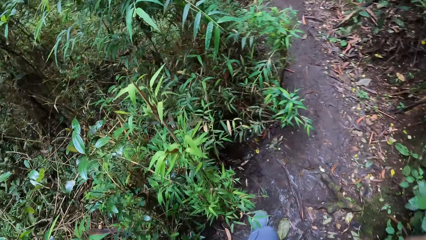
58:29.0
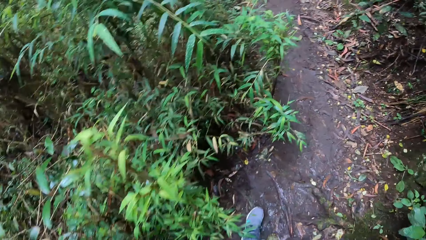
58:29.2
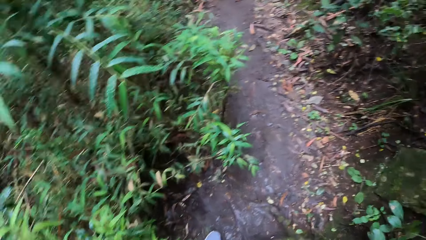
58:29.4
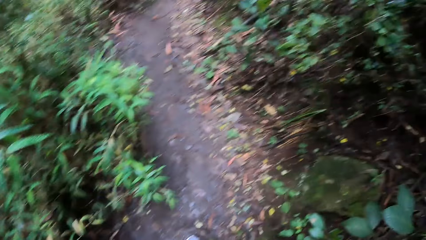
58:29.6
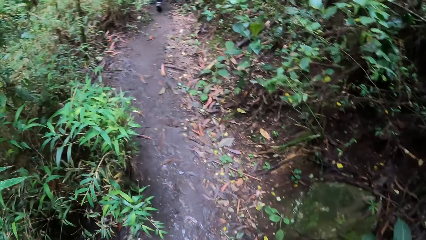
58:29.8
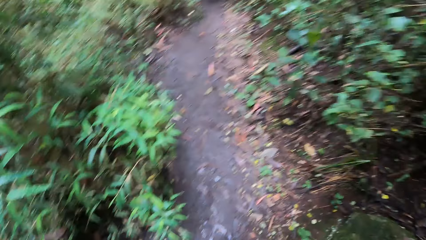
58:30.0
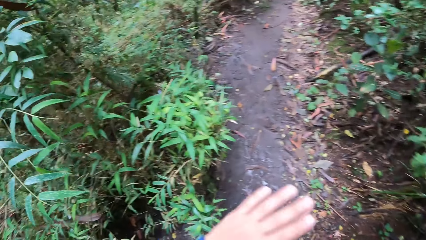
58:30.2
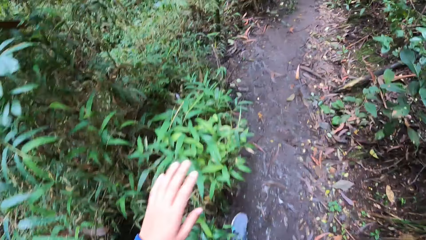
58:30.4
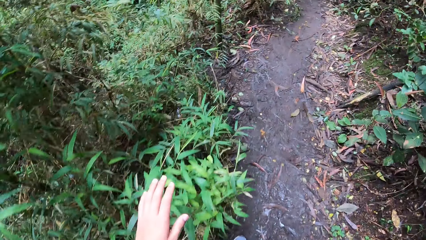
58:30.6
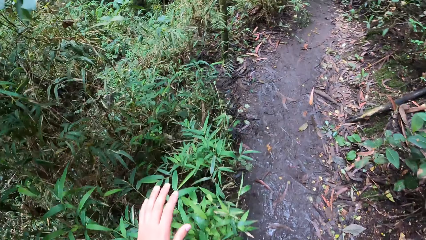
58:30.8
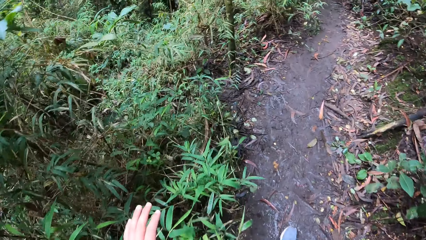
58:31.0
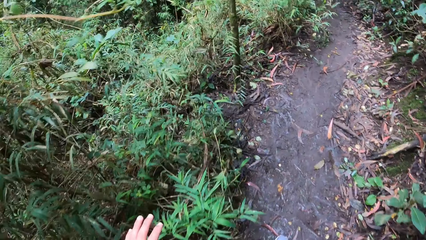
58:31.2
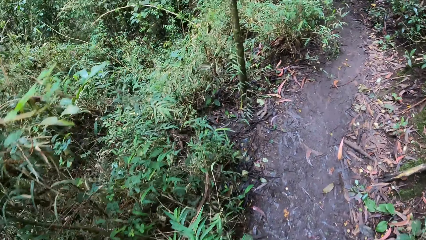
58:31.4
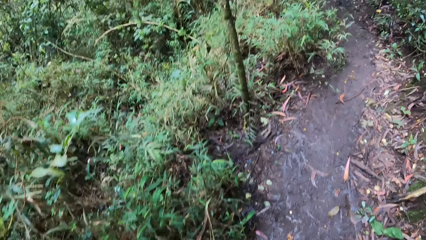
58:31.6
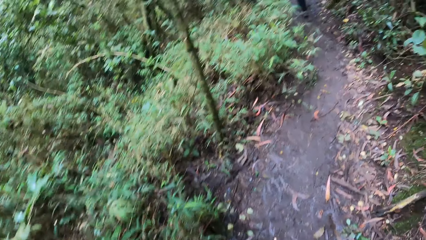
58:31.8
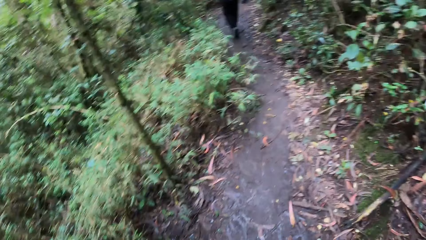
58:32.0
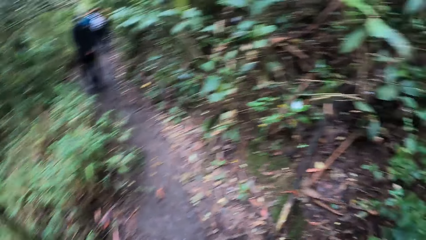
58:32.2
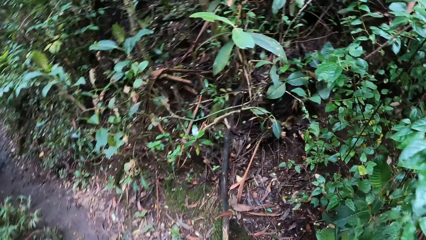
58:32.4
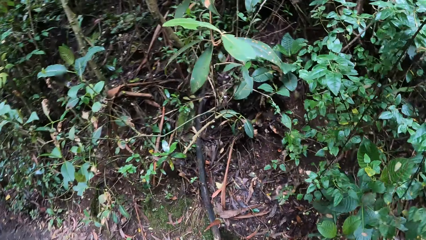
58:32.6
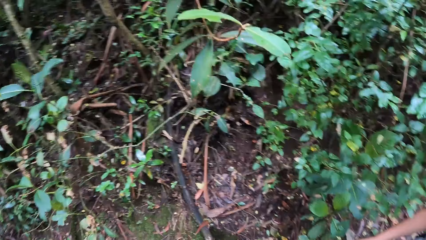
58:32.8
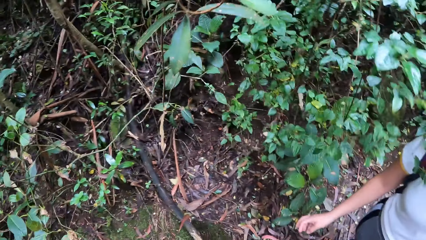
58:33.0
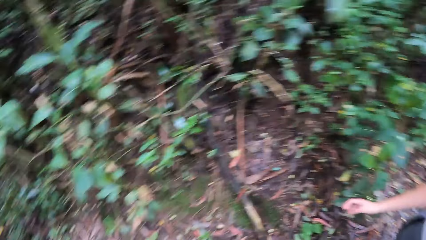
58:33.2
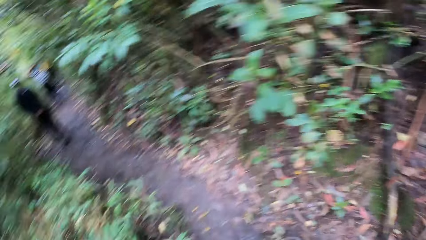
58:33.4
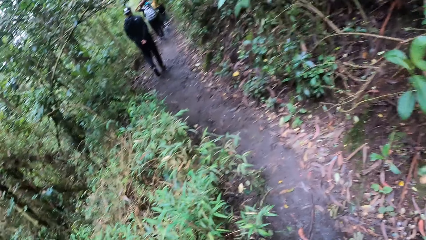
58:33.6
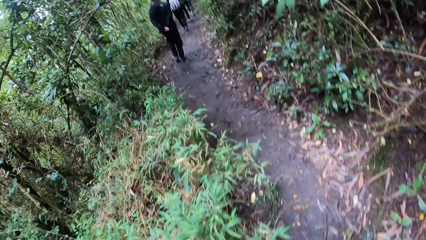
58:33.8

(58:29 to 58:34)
The camera wearer touches leaves of a tree in the forest with his left hand.

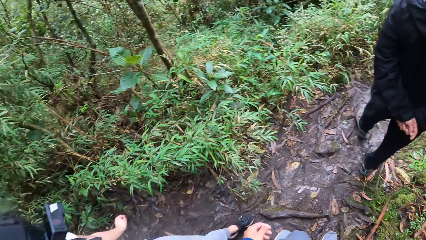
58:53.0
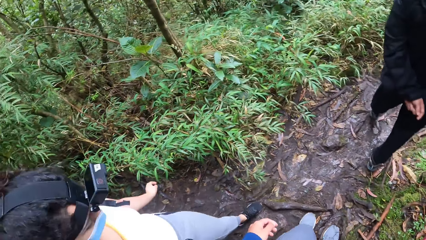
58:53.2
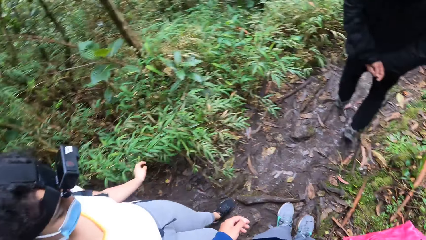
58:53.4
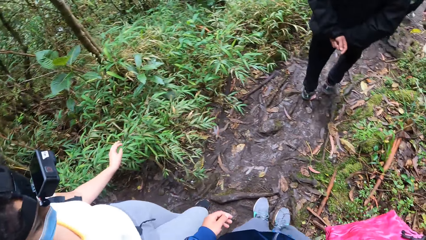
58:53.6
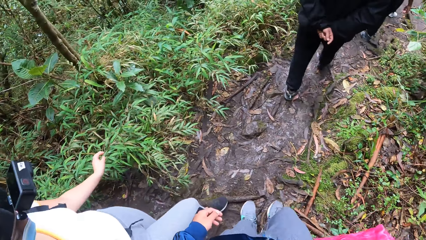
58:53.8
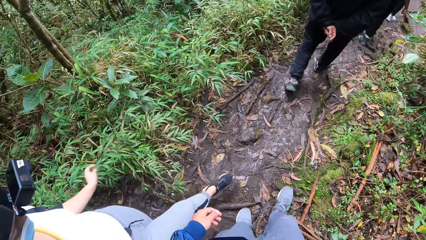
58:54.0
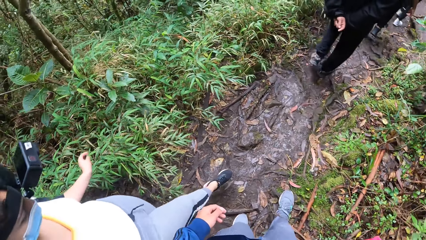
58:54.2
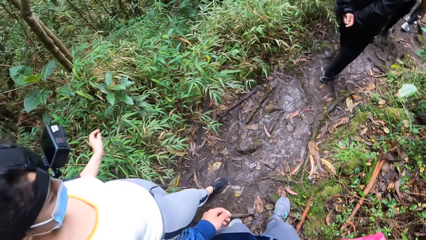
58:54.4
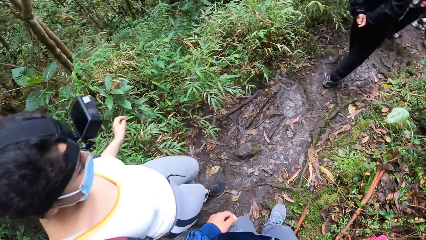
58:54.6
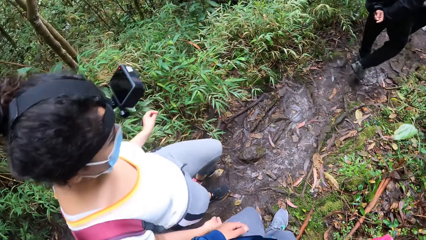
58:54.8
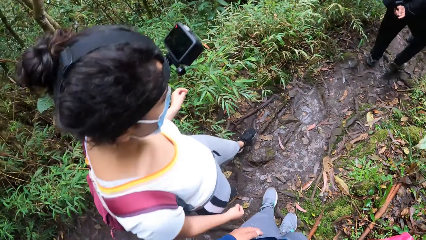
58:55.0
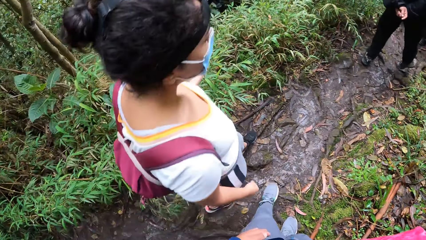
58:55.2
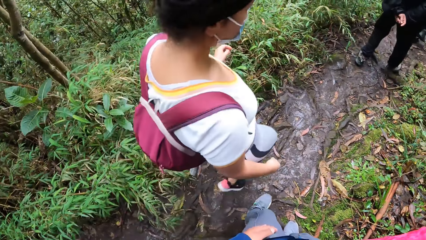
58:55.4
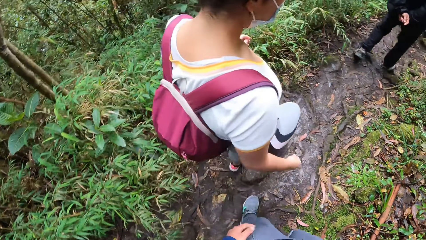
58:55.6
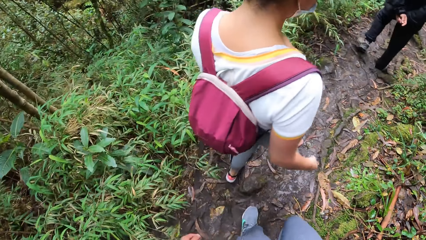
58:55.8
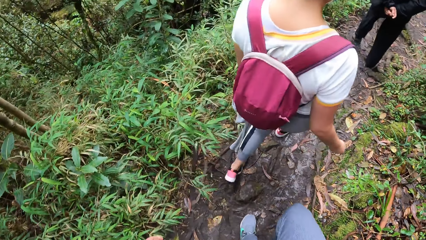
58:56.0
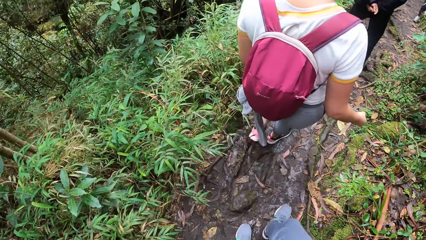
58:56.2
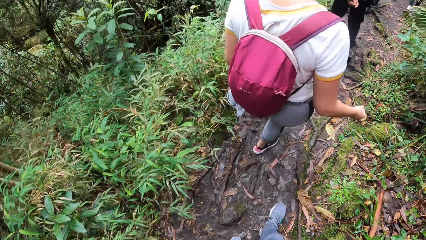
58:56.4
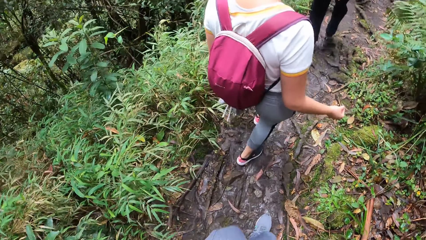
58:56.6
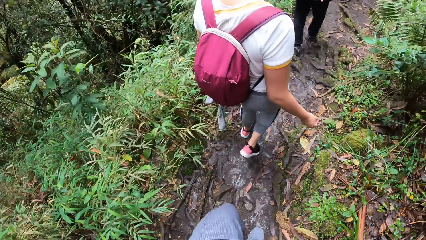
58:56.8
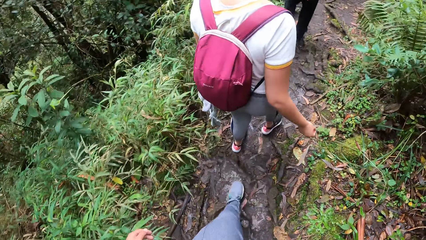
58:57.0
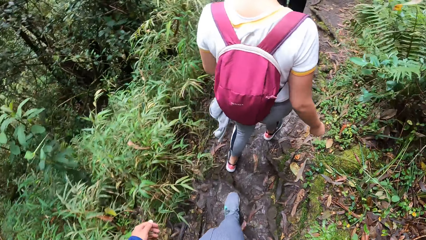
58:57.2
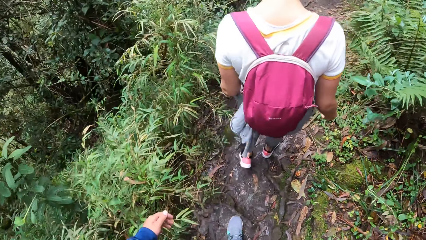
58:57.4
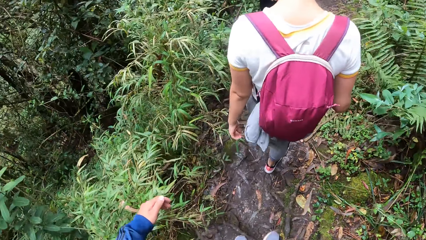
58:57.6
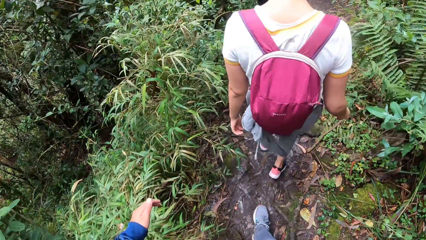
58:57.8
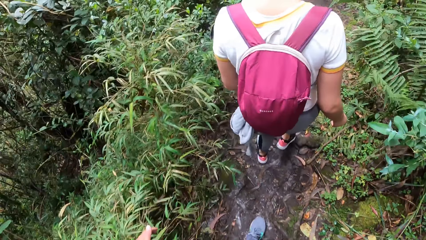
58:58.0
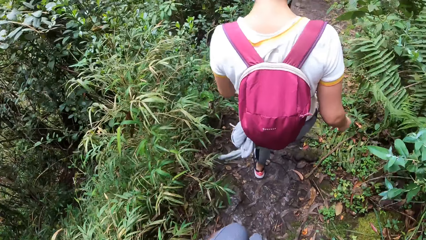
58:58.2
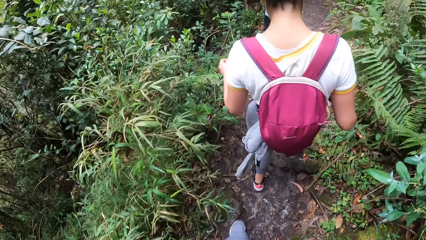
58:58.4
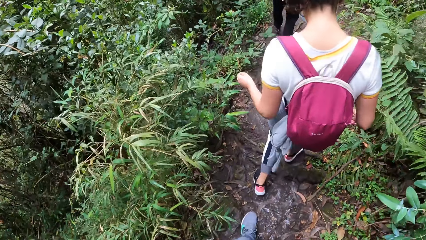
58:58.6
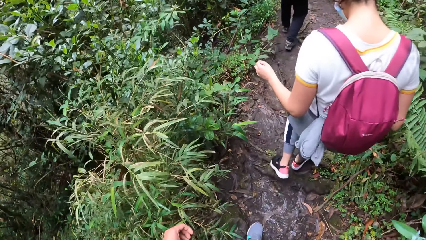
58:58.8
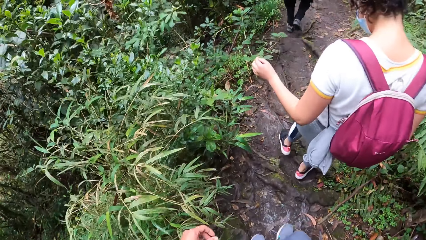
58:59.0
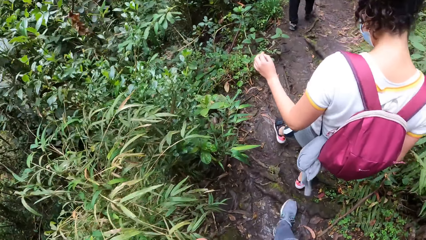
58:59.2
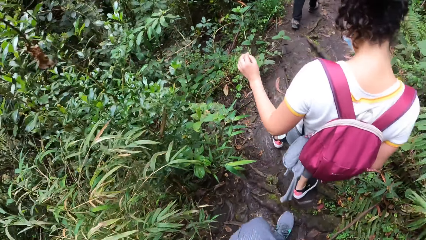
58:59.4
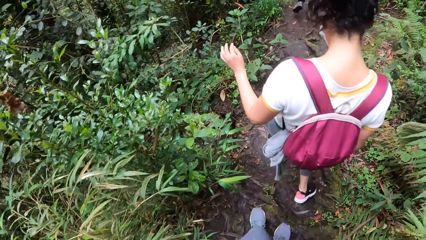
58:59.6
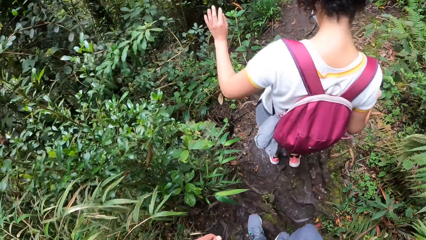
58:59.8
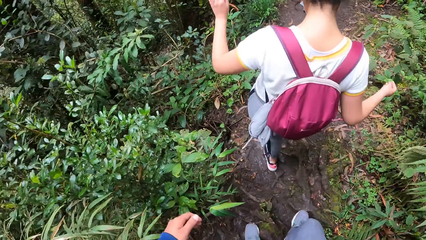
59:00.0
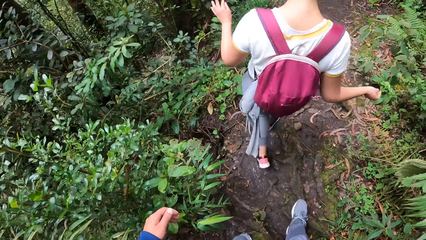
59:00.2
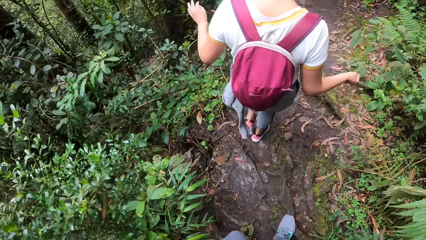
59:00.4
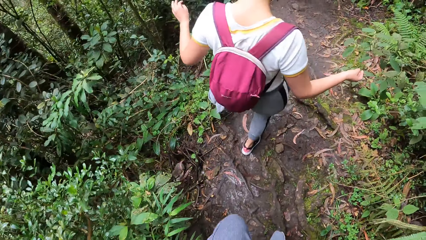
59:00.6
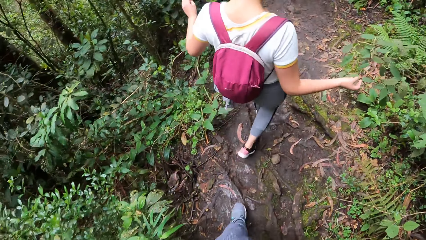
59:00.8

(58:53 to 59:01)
The woman walks past the camera wearer on the pathway.

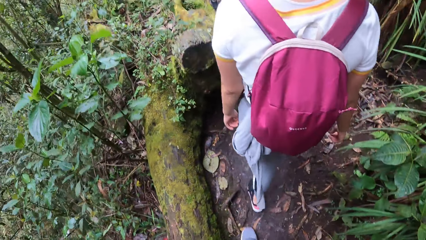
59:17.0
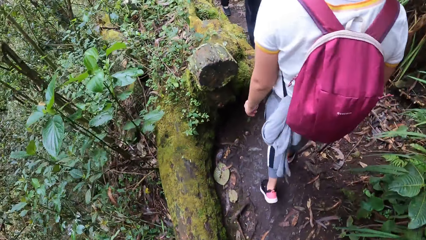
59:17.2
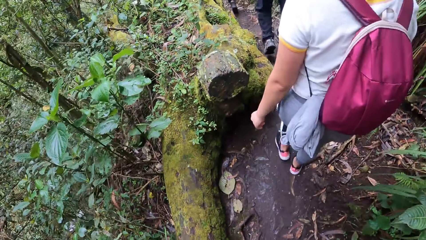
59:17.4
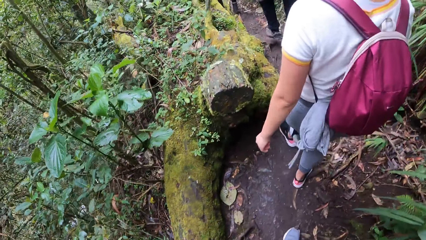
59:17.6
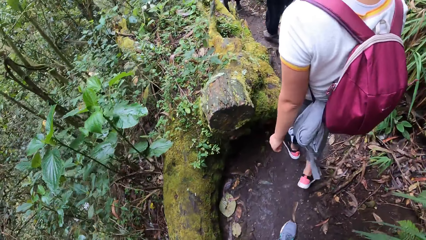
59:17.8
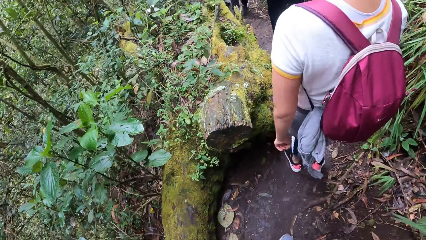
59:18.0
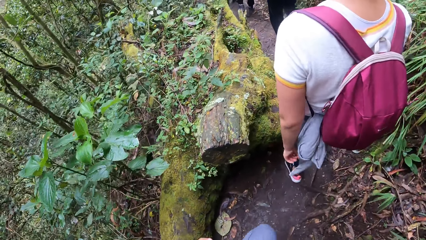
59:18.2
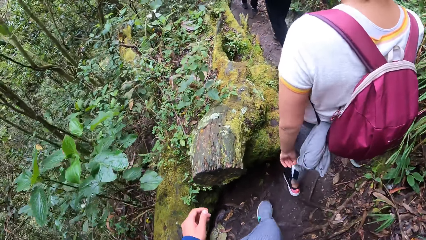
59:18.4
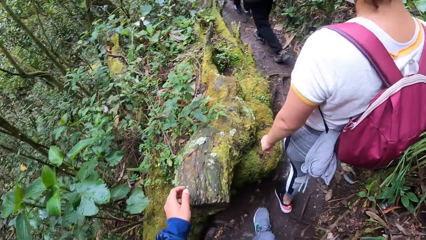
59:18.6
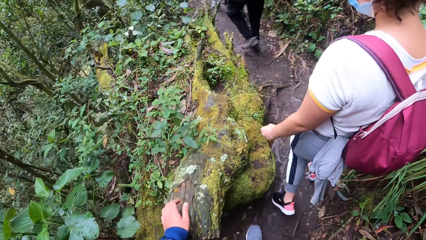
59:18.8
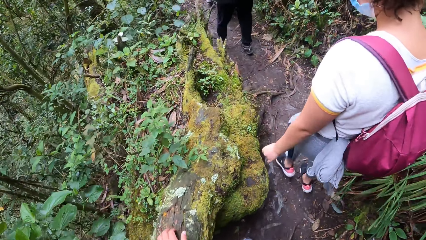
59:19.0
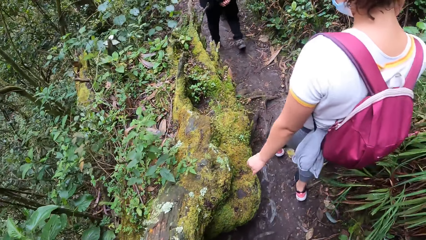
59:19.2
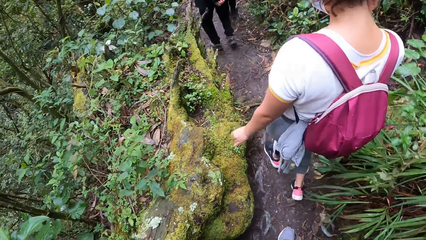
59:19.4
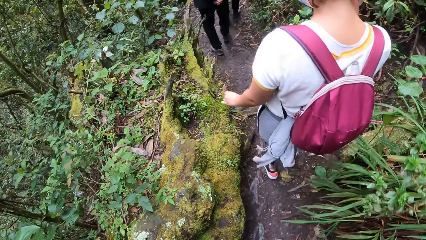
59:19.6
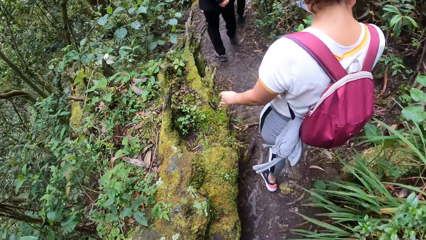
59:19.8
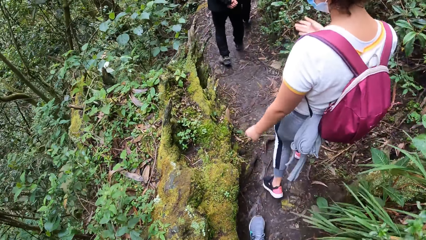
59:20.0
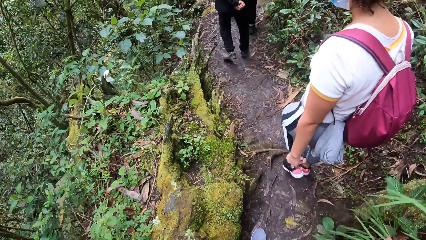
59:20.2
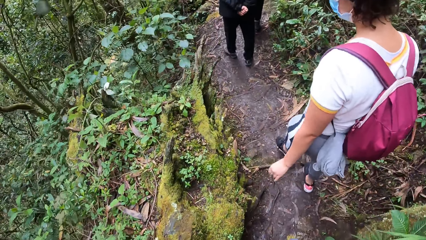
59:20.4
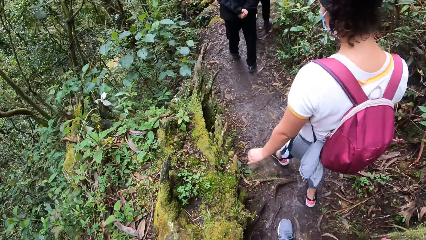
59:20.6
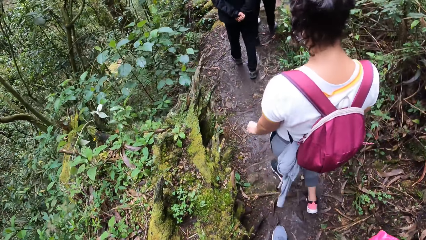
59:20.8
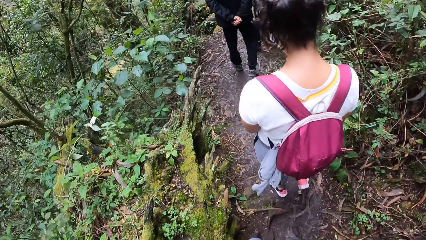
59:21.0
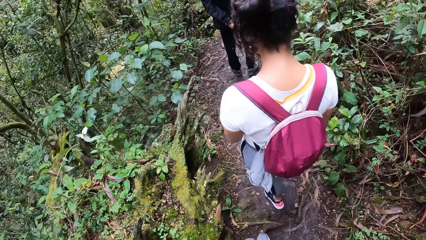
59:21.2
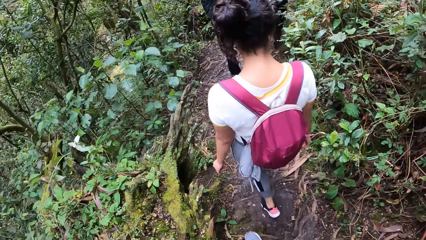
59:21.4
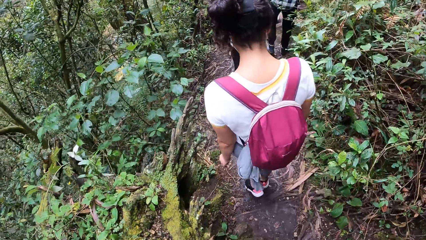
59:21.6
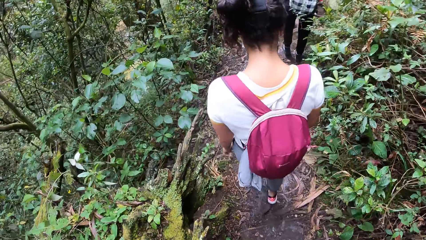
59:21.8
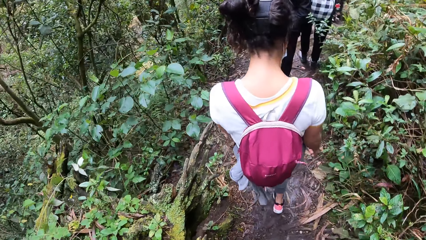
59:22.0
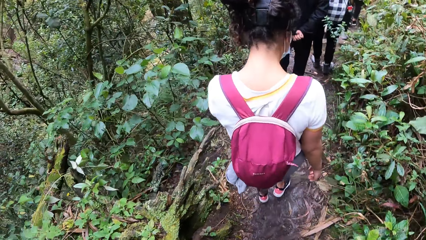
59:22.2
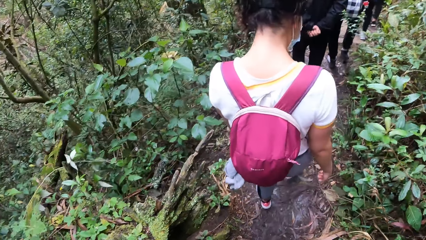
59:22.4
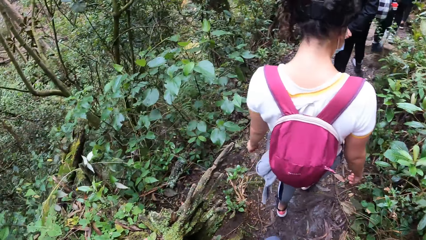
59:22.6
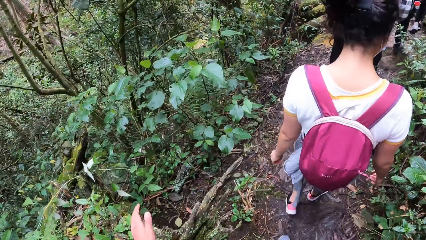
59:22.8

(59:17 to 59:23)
The camera wearer touches a tree stump along the pathway with his left hand.
